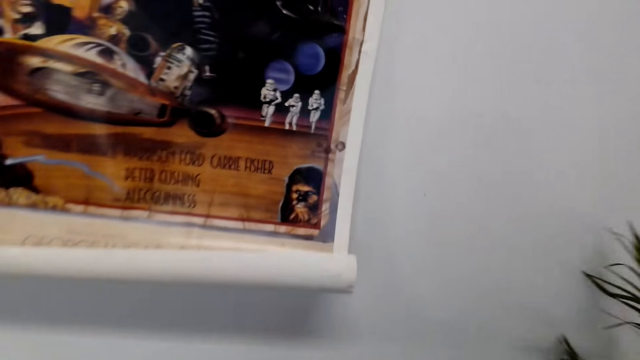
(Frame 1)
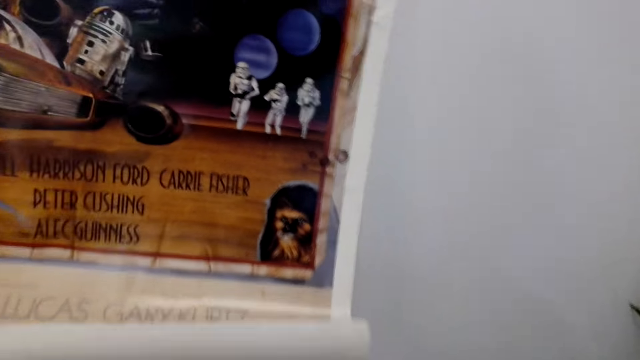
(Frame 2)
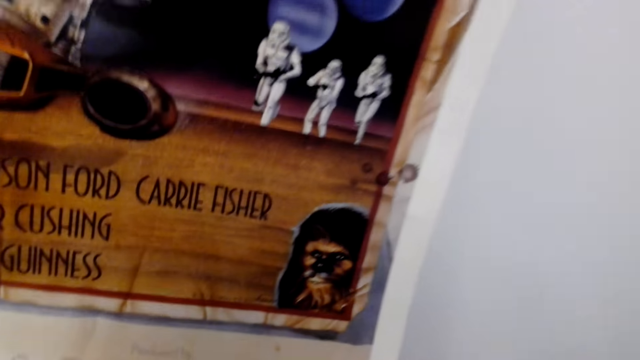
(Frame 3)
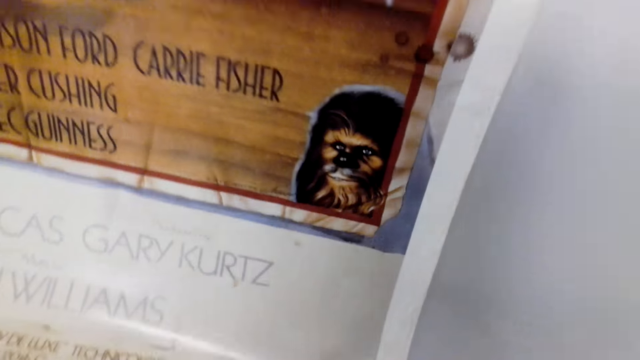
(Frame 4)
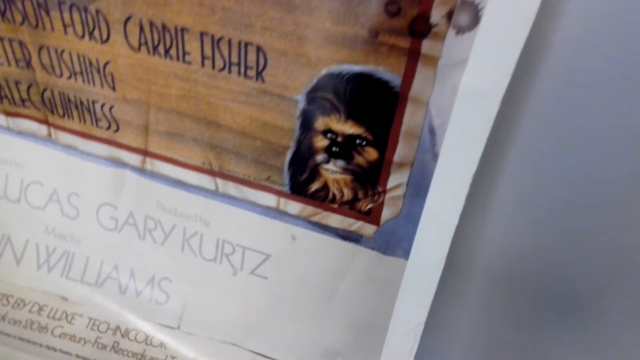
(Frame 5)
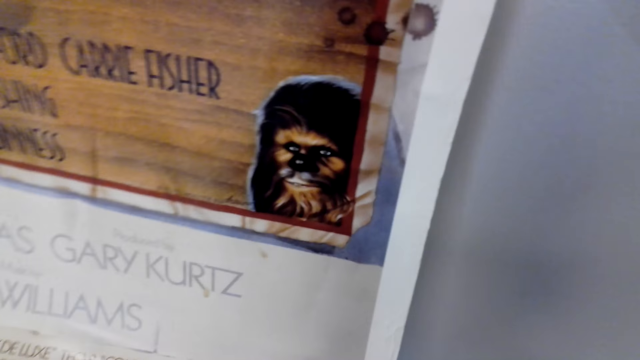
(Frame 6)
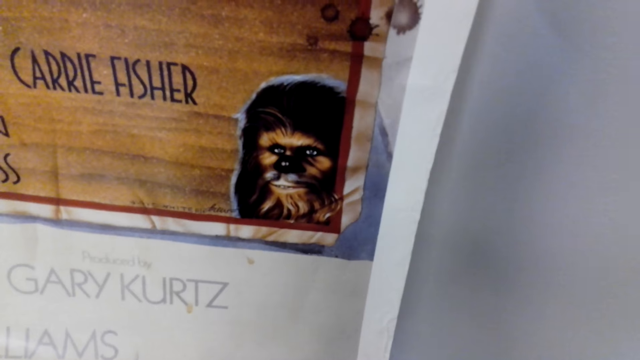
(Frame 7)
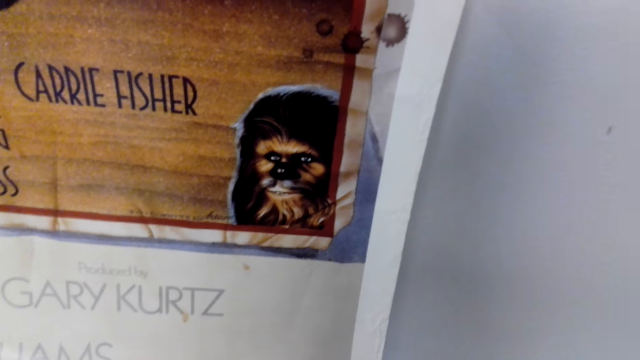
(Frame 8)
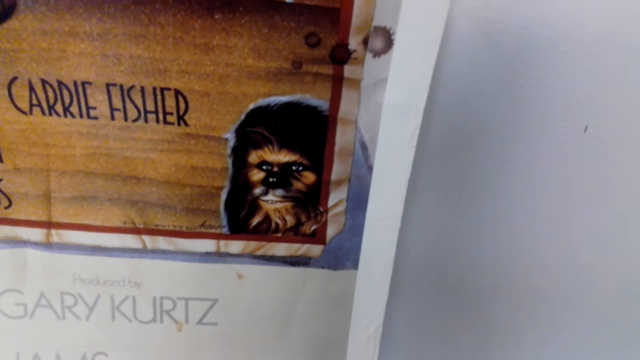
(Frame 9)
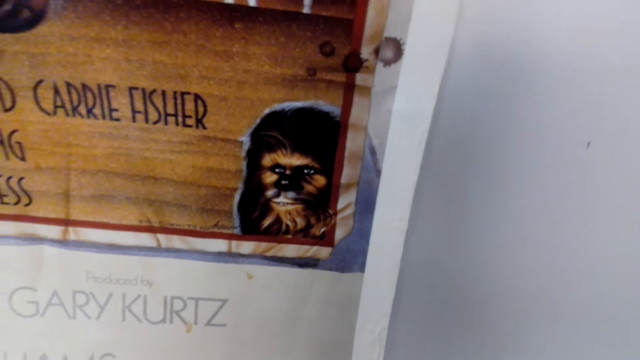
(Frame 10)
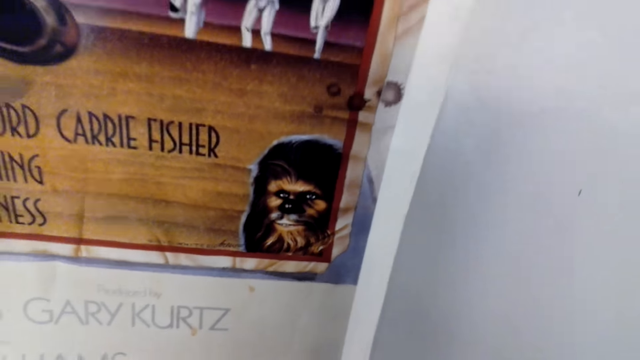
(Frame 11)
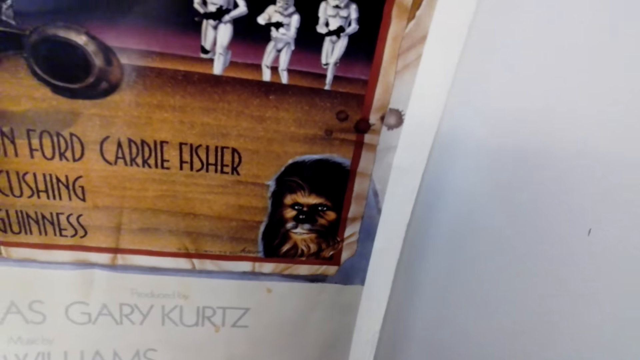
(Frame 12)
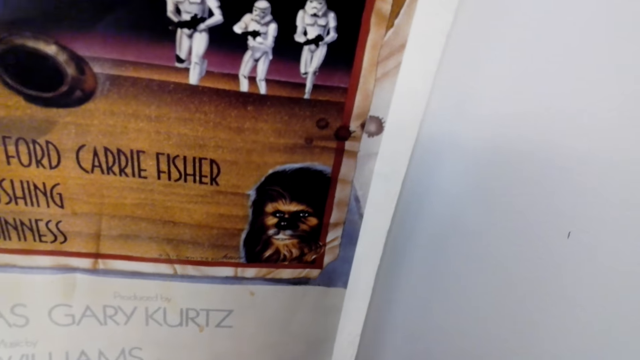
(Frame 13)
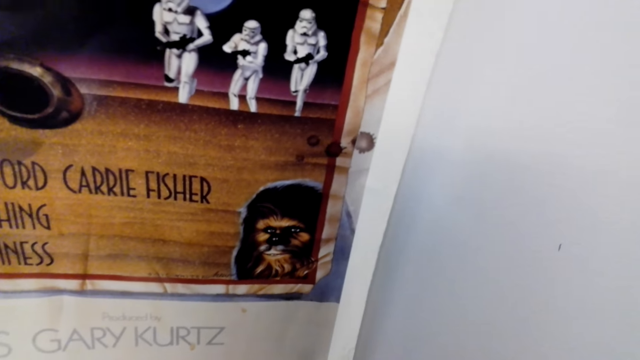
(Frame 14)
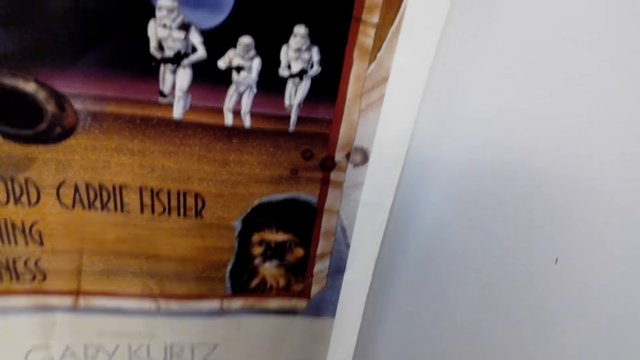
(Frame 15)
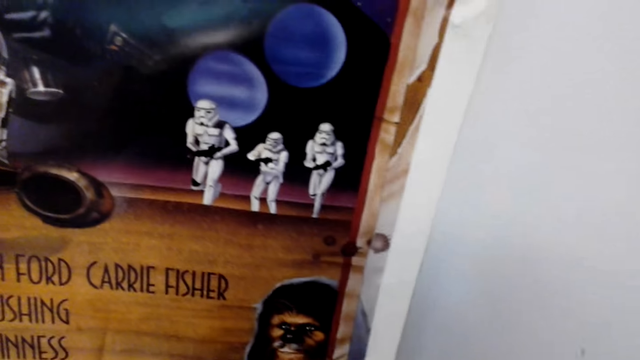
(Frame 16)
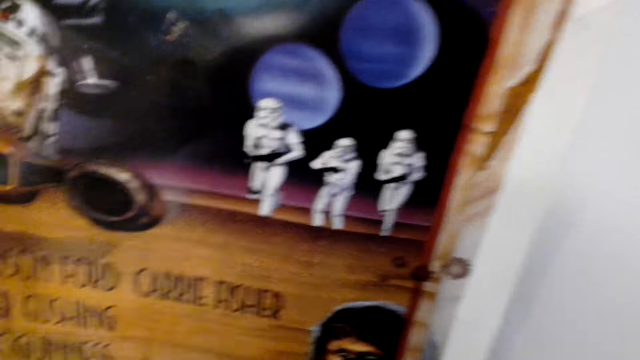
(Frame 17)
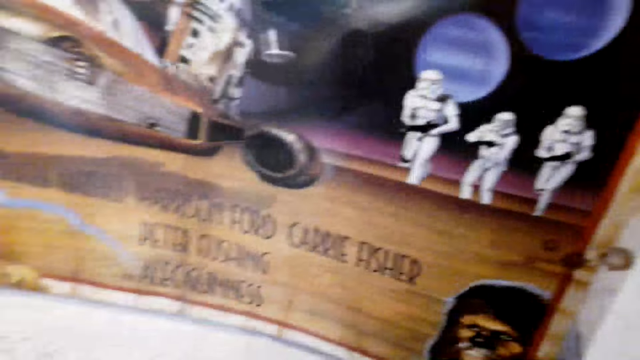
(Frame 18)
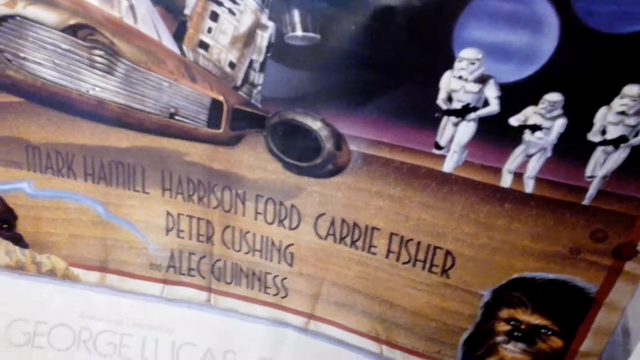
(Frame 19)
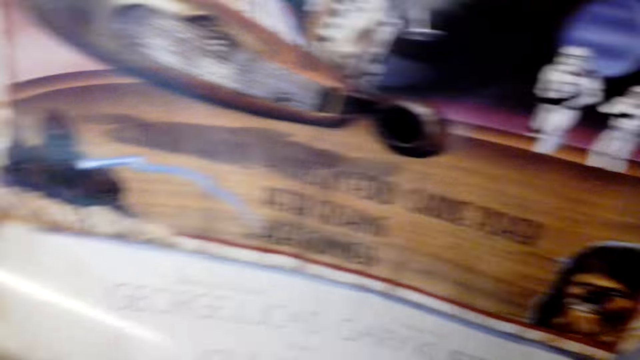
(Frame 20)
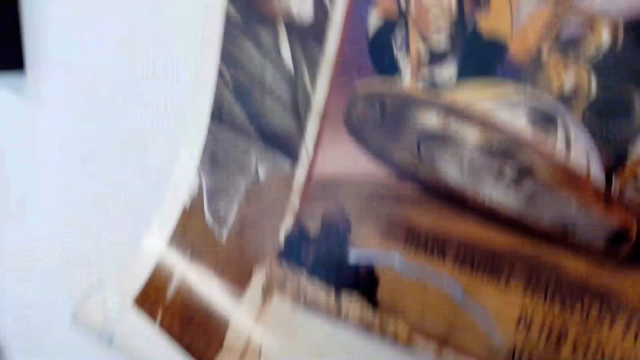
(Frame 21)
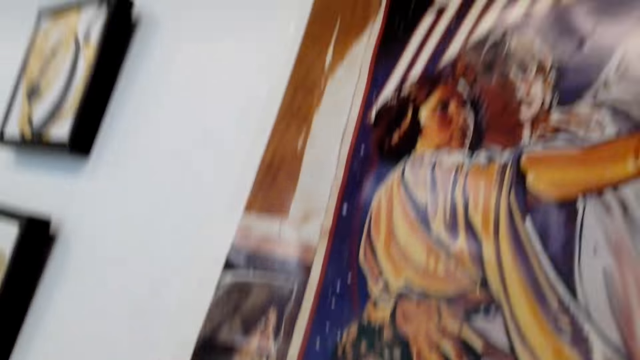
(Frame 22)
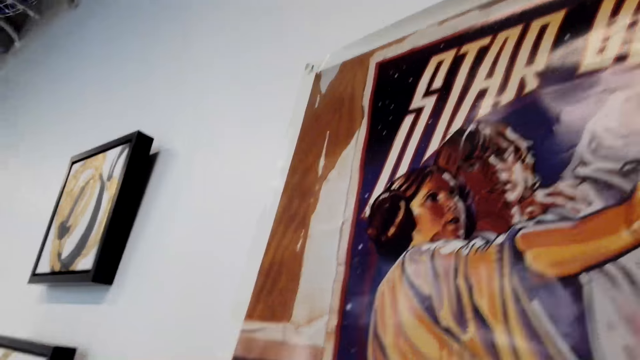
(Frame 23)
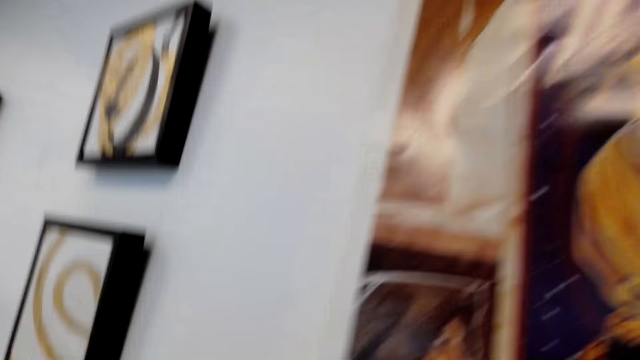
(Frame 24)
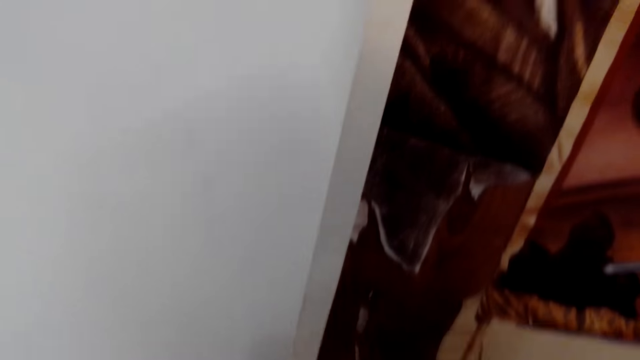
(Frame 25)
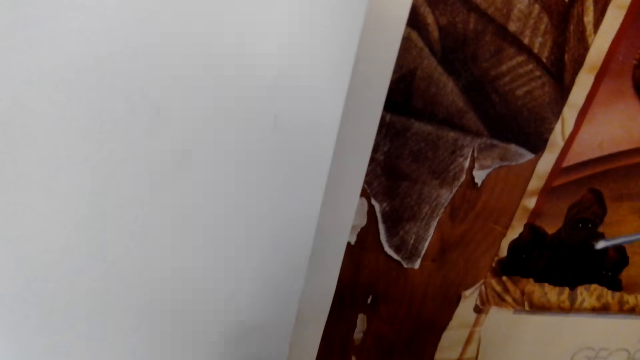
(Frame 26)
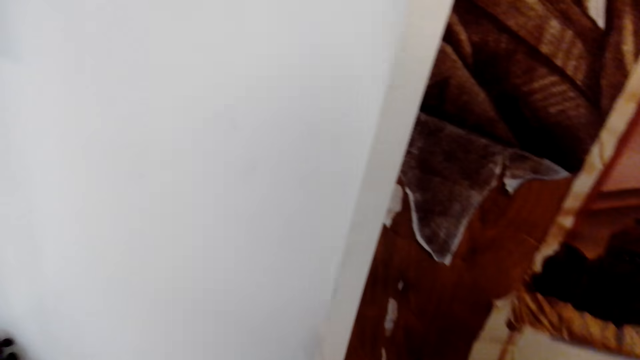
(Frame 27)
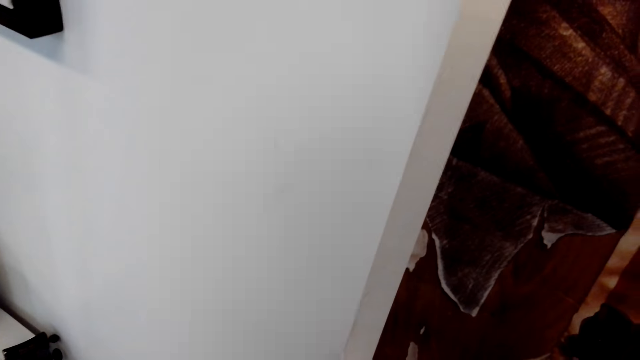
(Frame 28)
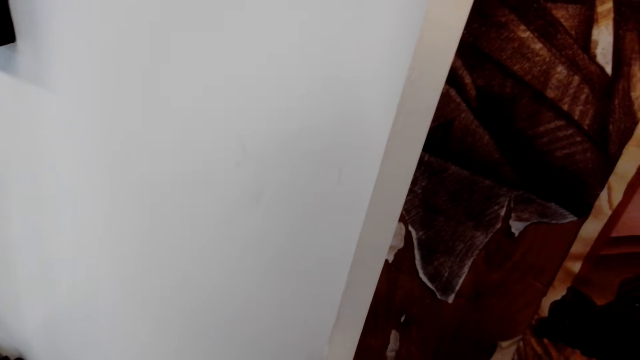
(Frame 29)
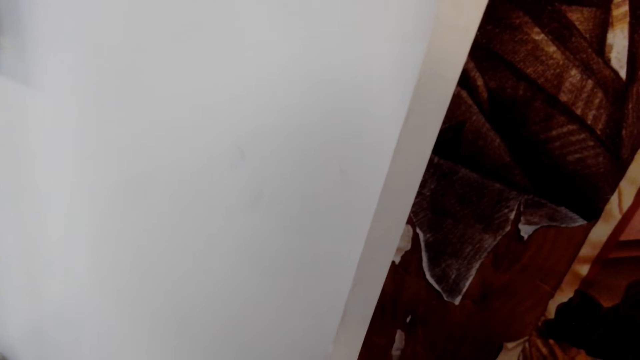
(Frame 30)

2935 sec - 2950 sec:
The camera wearer looks at the picture on the wall. They place the picture on the wall. They look around.

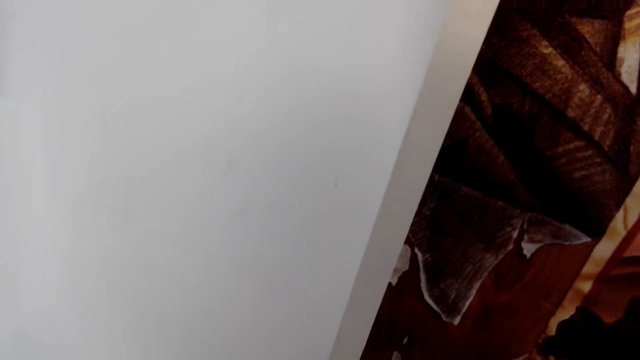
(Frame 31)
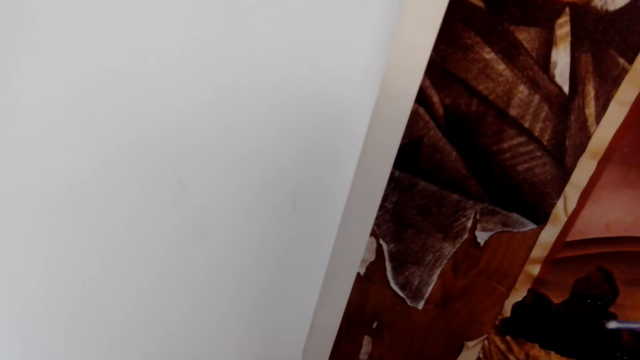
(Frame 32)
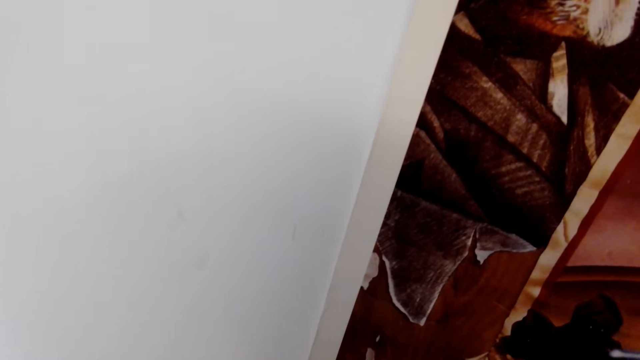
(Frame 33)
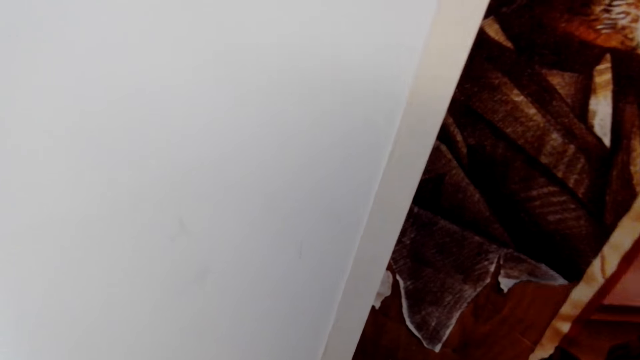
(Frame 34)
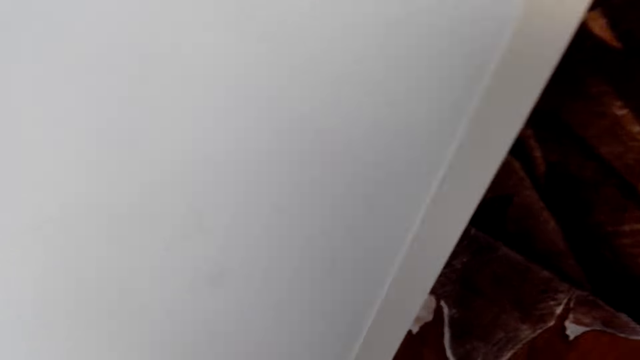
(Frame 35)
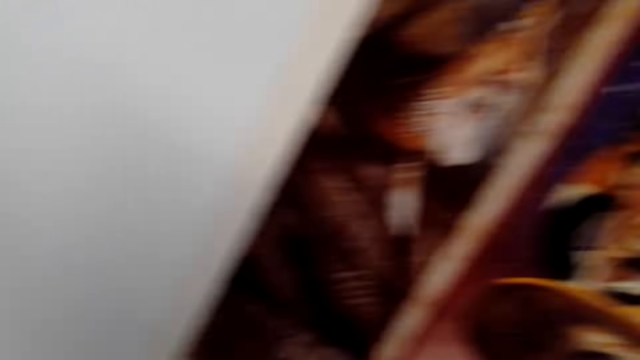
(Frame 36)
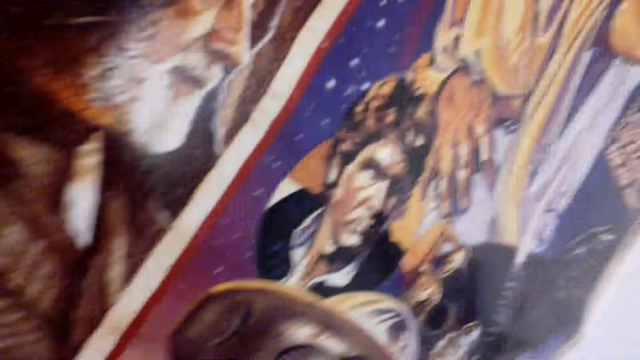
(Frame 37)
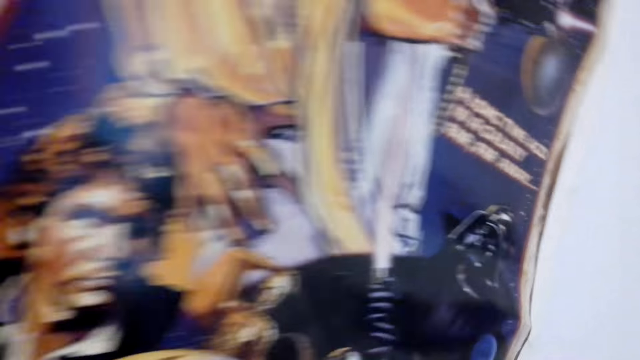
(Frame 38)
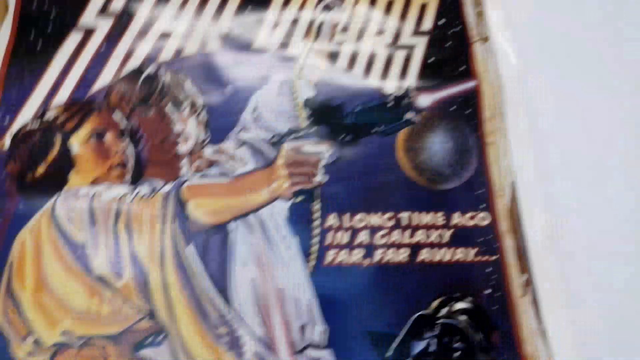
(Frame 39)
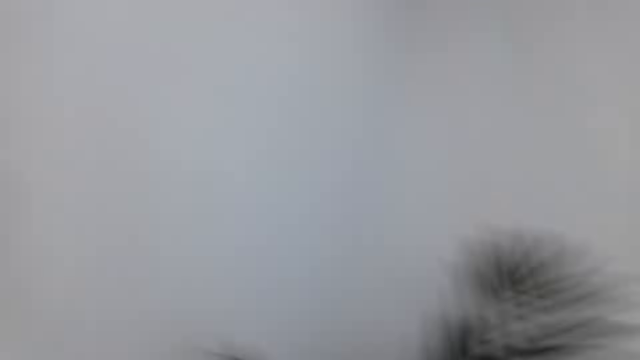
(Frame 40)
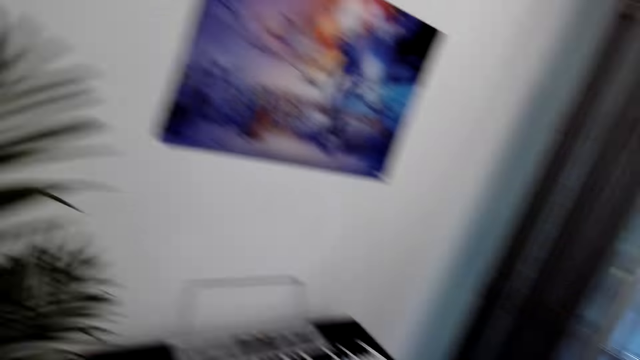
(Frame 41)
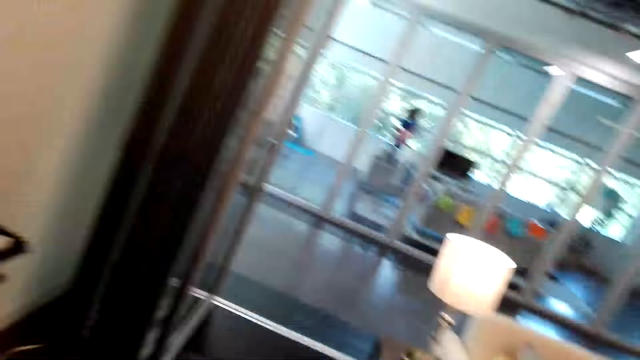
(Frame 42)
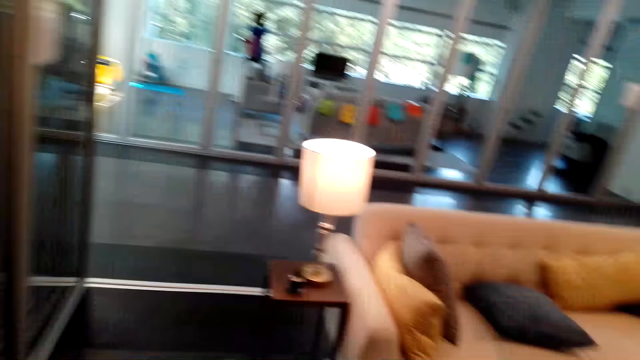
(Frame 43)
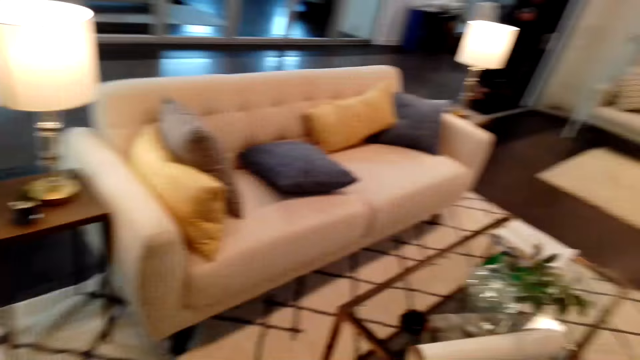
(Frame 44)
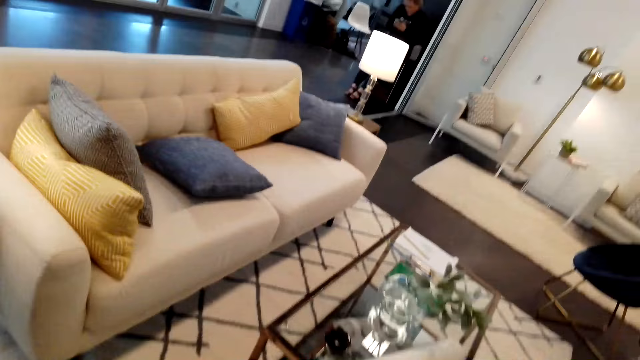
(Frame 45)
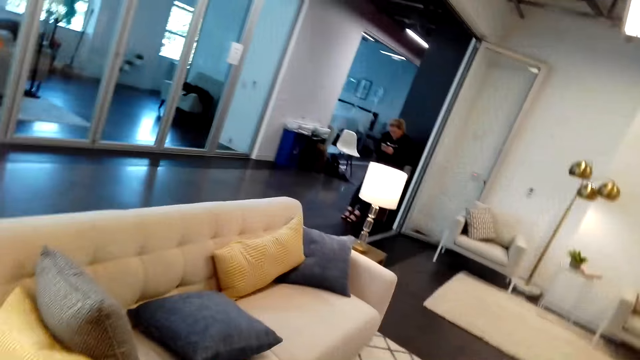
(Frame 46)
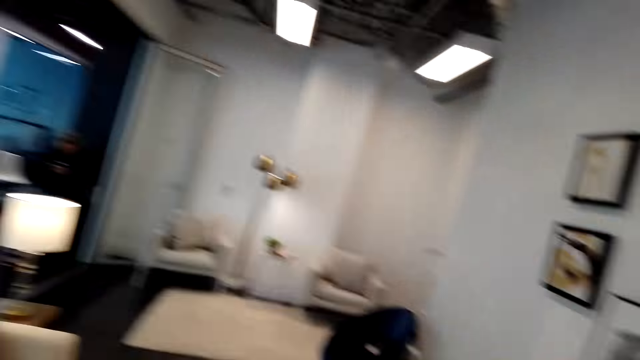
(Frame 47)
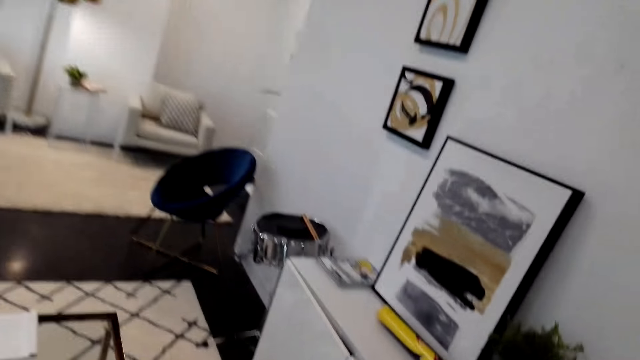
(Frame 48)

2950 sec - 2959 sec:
The camera wearer walks across the room.
